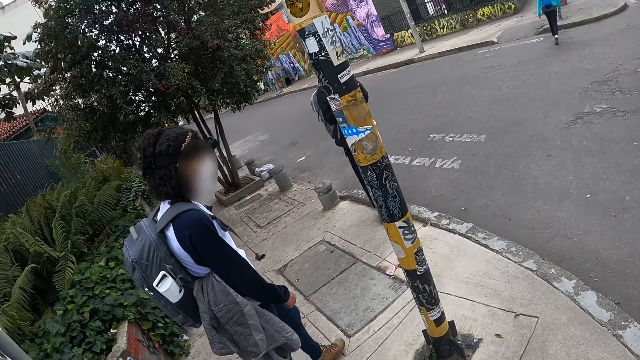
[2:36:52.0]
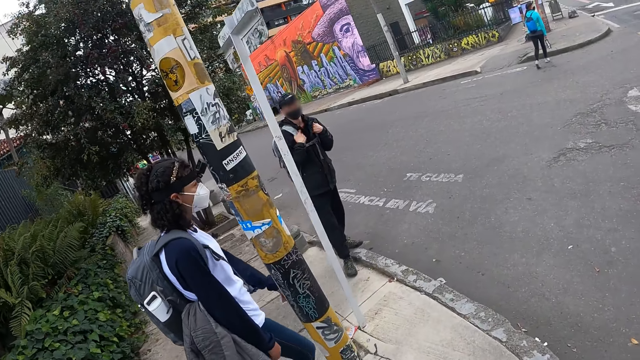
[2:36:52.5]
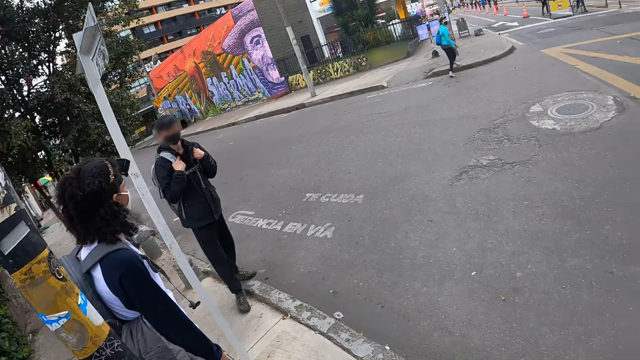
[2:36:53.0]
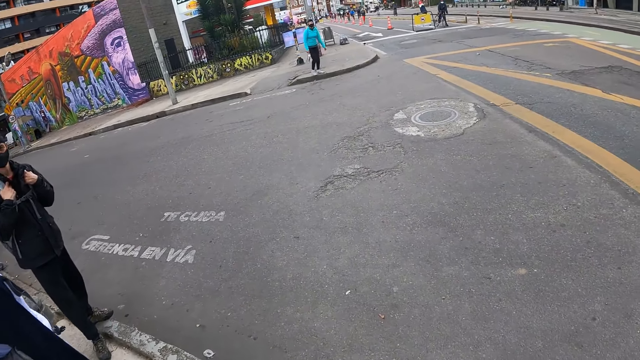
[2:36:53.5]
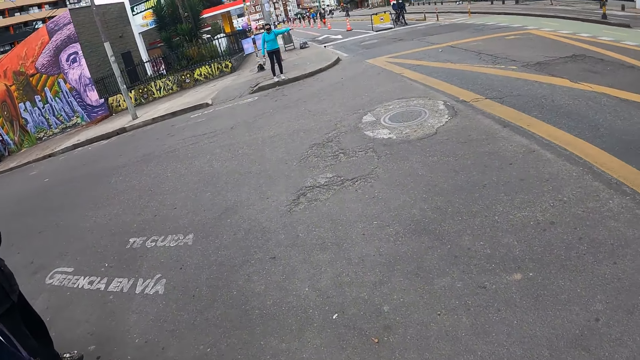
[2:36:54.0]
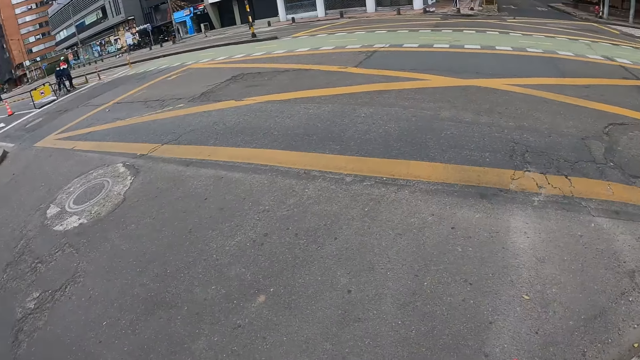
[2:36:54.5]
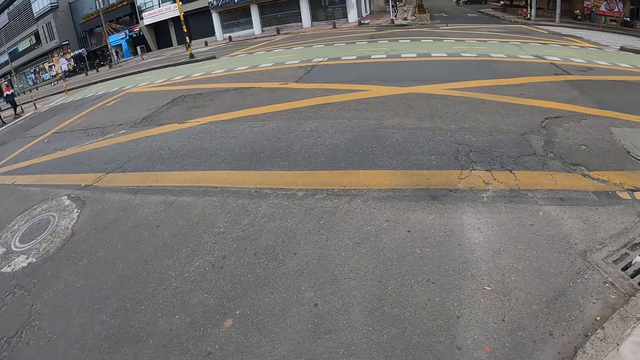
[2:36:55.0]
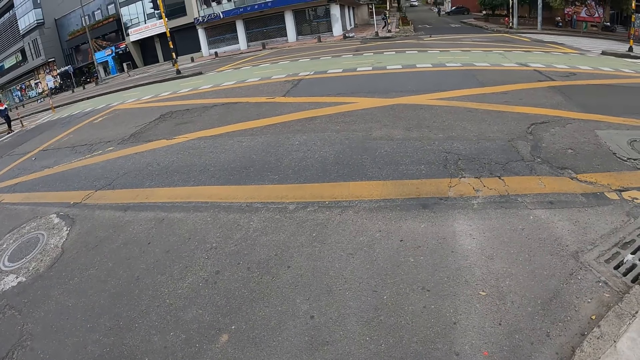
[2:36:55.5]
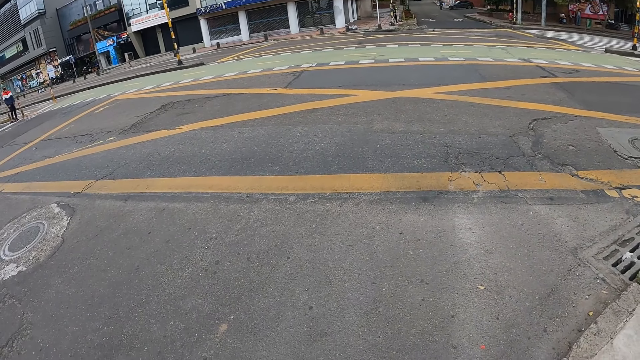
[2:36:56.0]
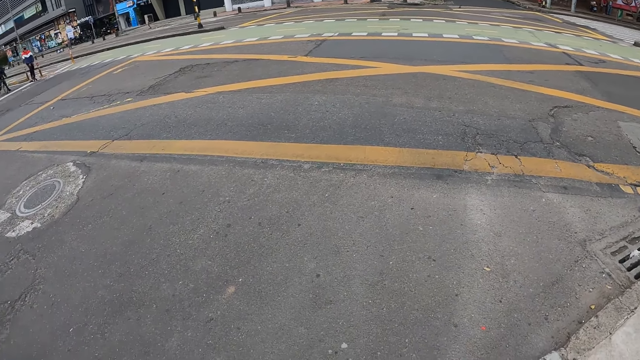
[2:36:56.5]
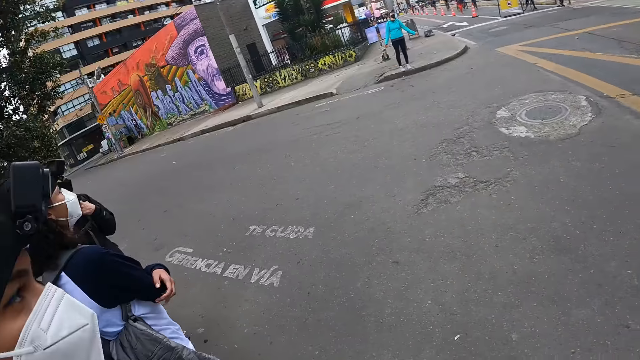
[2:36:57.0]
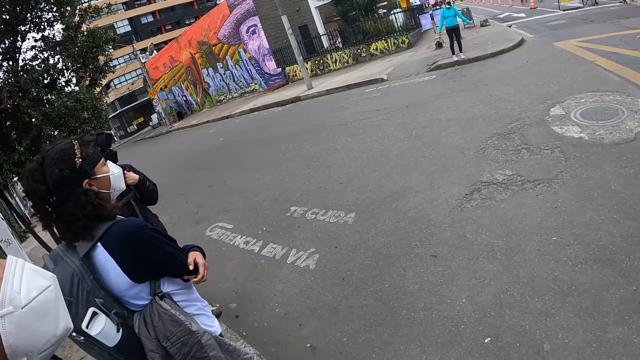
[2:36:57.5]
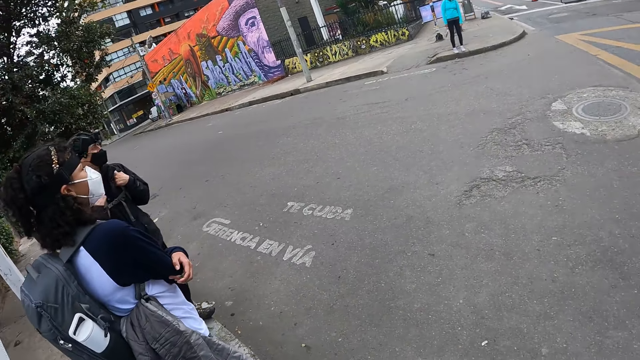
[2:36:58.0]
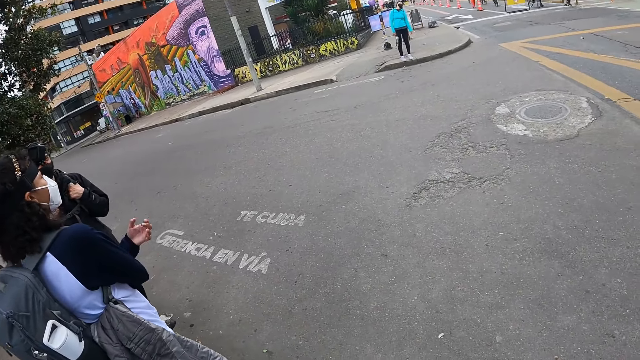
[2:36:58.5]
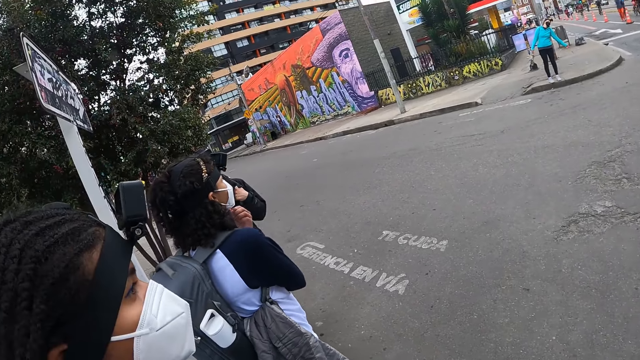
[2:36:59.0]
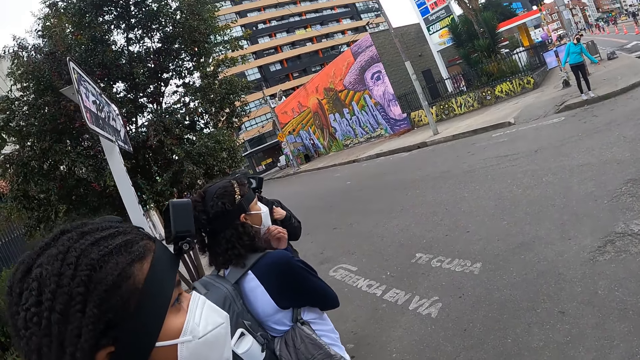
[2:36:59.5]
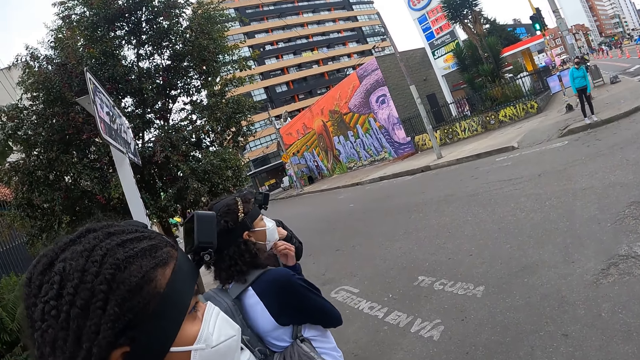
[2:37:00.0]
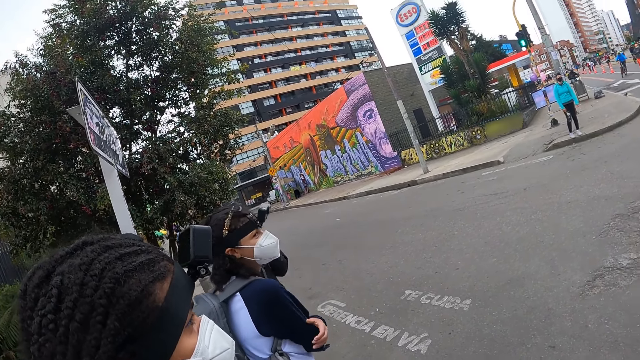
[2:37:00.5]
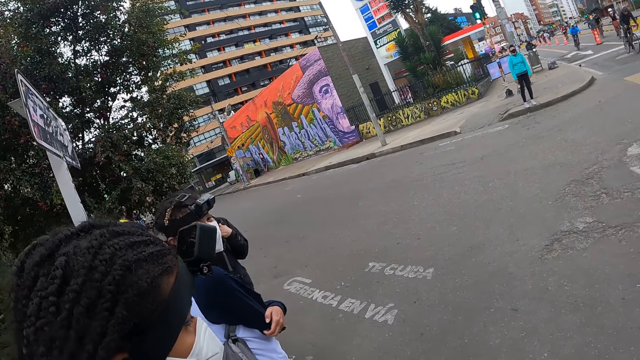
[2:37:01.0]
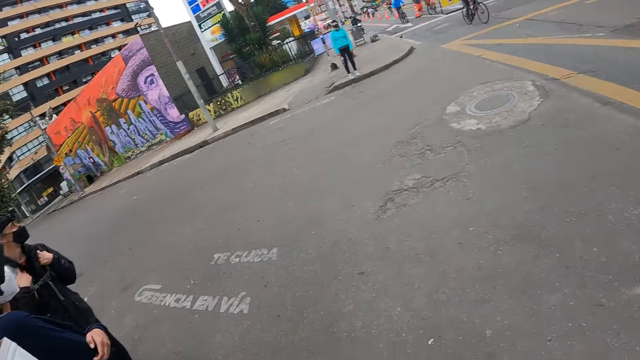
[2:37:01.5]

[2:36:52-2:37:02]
A woman stops on the road. The camera wearer stops on the road. Another woman points her finger across the road. The other woman moves her hands. The first woman adjusts the mask.

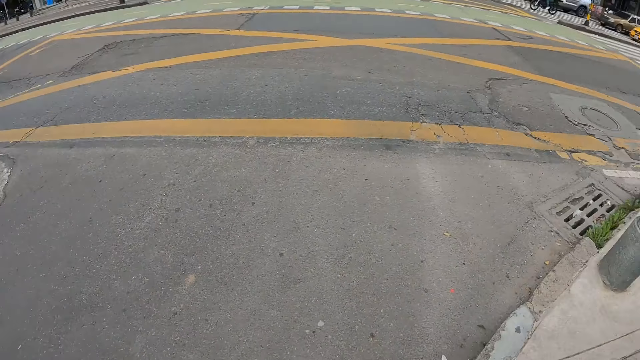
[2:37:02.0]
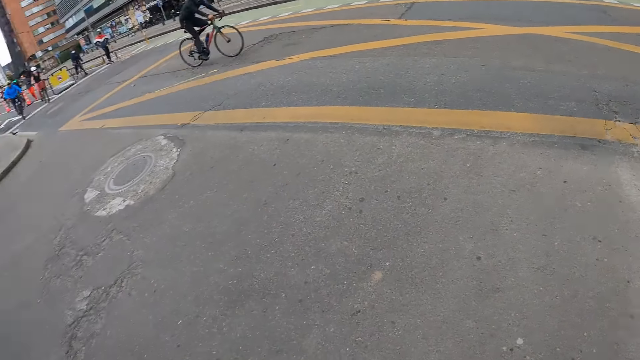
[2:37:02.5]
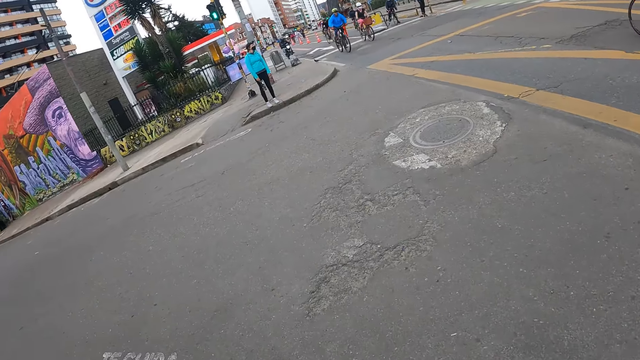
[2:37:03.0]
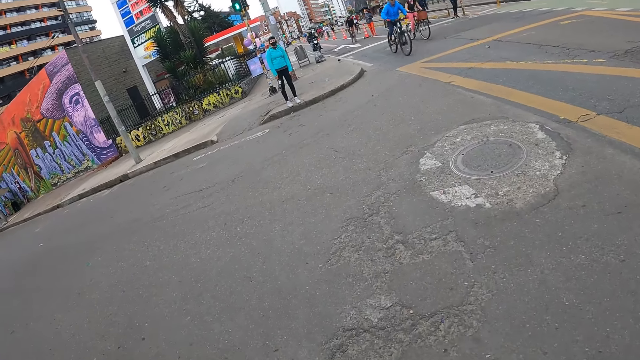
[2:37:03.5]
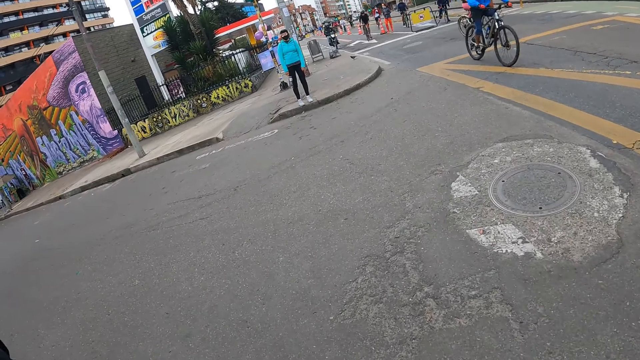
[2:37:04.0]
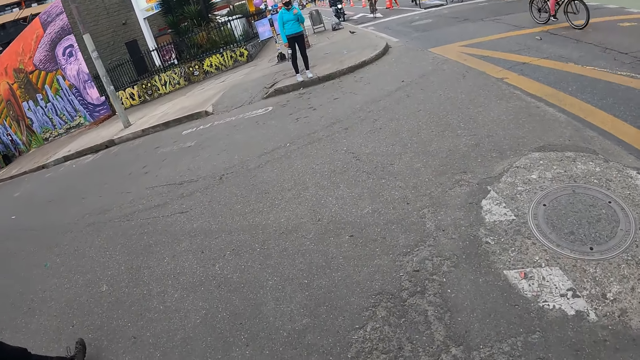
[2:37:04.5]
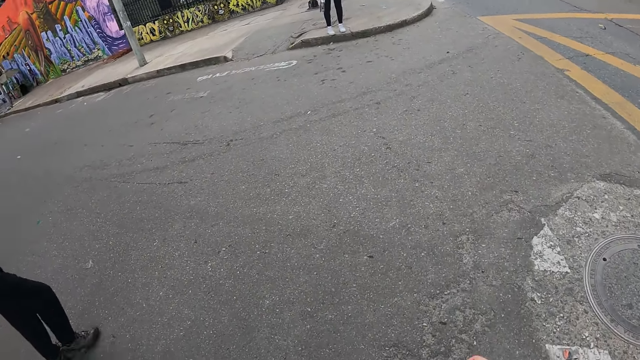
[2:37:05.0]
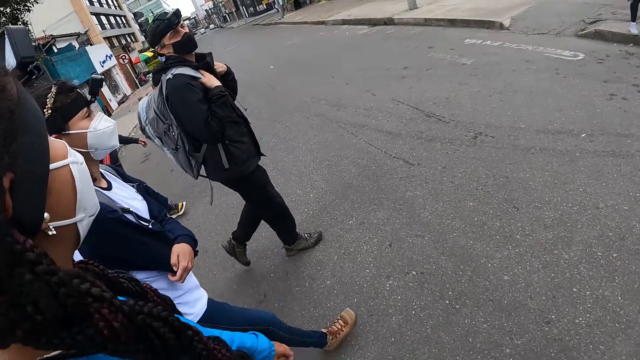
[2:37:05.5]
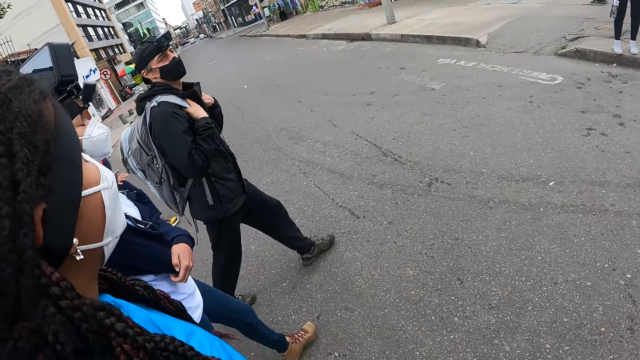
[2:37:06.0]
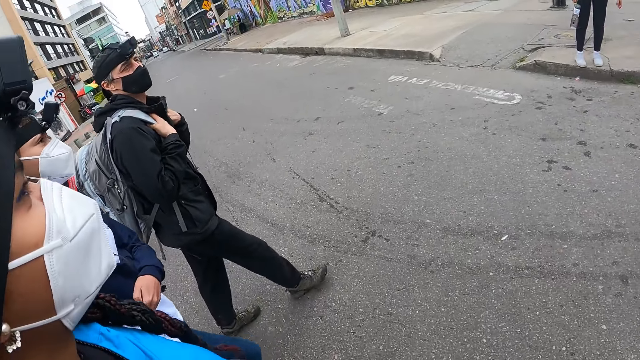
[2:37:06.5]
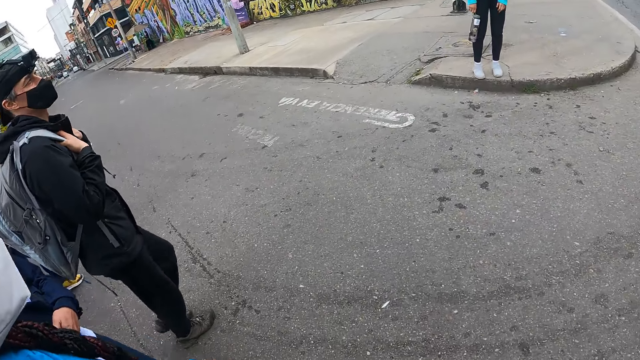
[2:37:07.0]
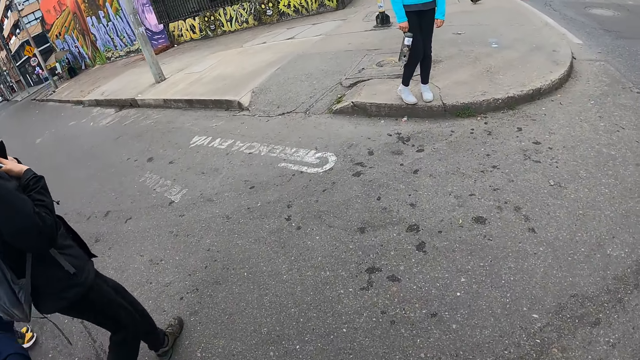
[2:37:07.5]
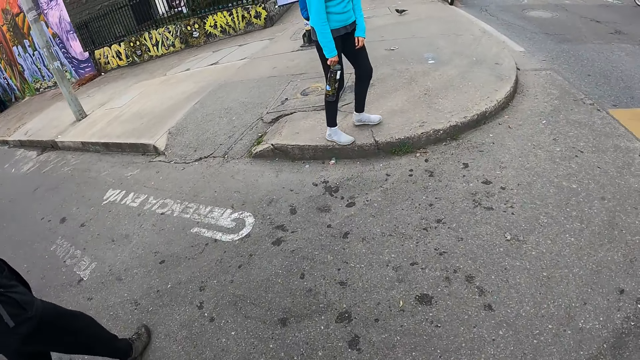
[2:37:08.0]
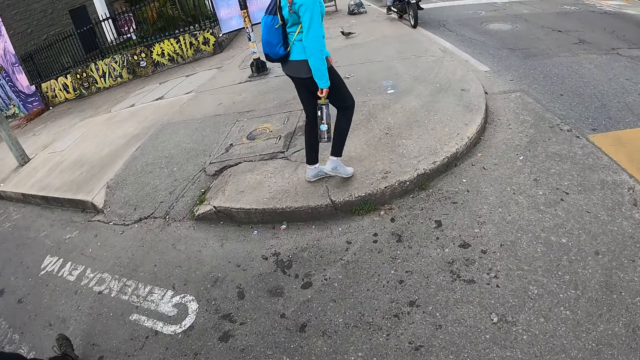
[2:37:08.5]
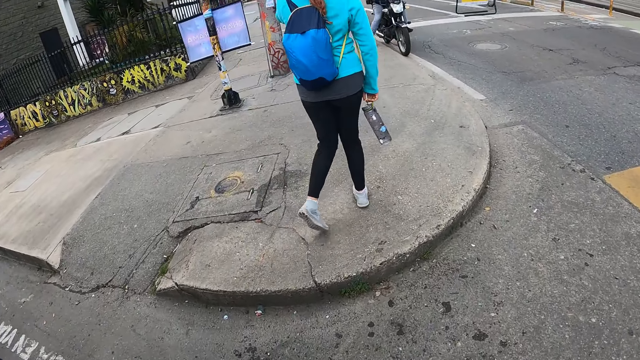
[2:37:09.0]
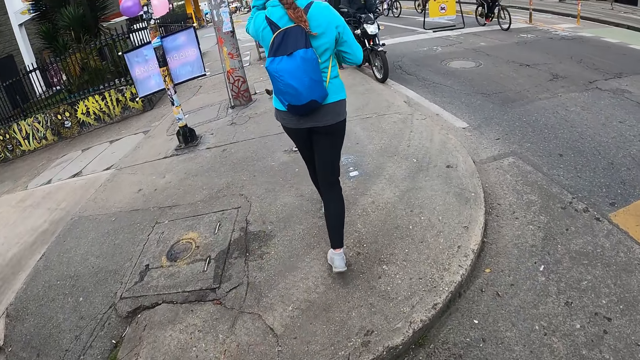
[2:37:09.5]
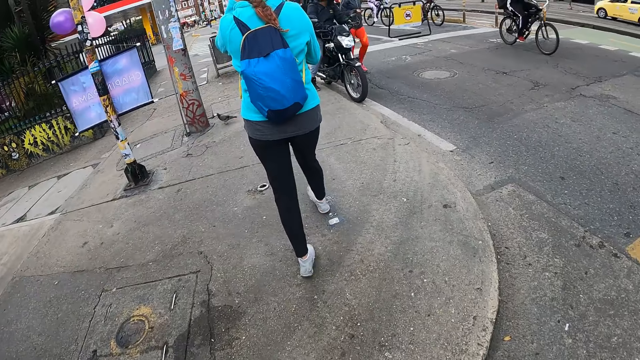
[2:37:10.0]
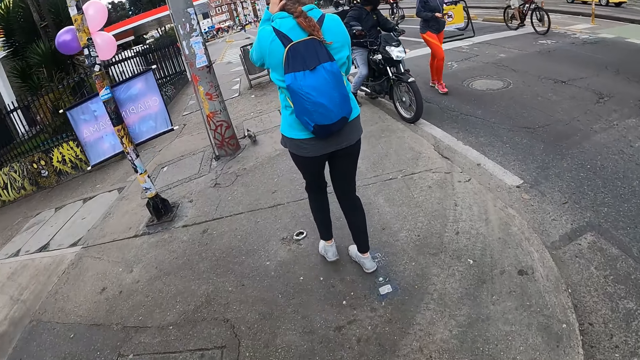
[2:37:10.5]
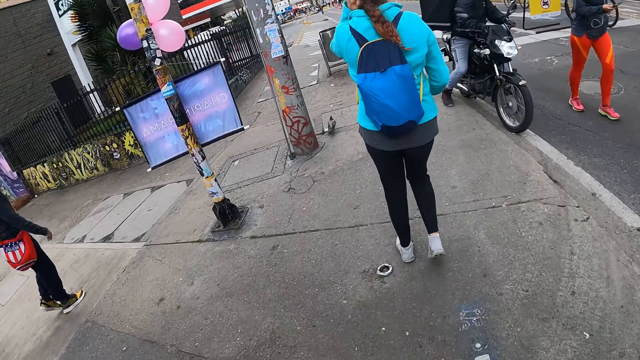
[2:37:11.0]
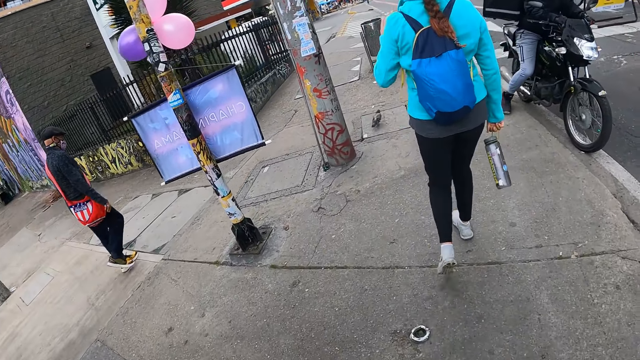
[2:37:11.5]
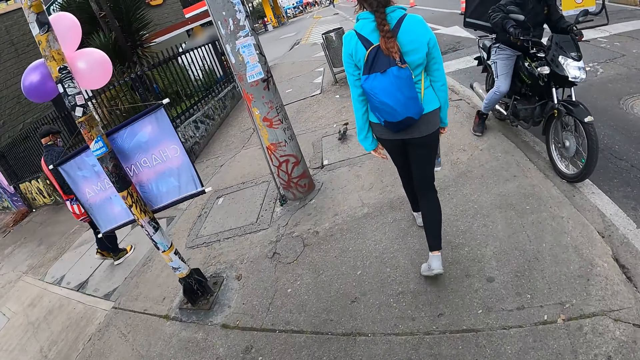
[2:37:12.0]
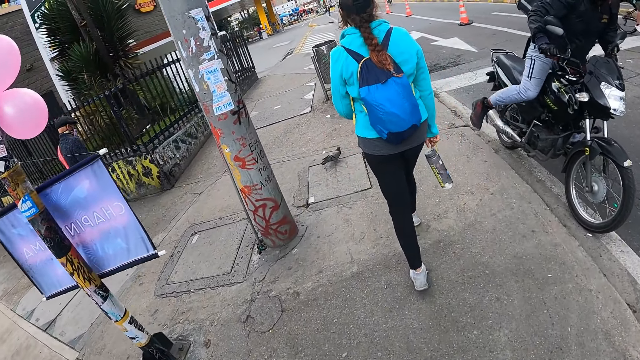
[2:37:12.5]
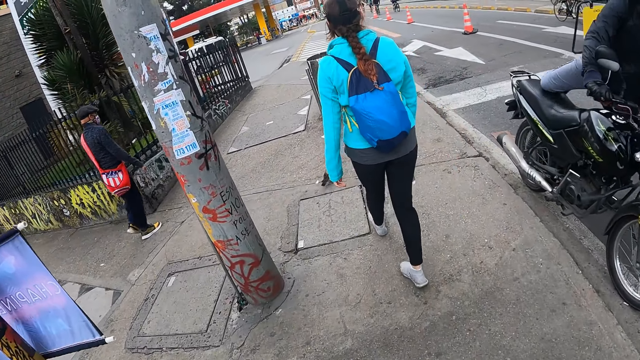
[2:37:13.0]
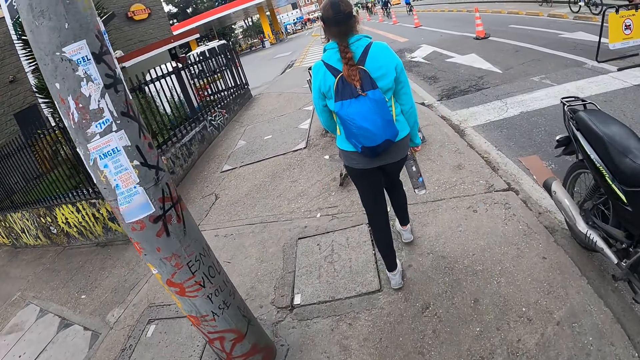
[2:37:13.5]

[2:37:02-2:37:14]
The camera wearer walks across the road with a woman, another woman and a man. A woman crosses the road. Another woman crosses the road. The camera wearer walks on the pavement.
